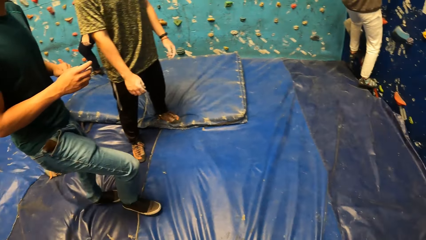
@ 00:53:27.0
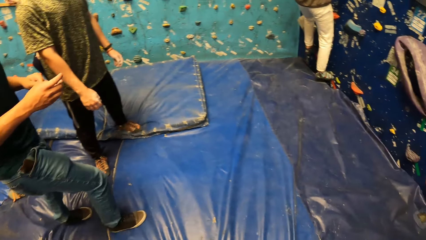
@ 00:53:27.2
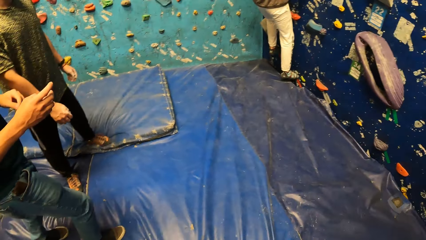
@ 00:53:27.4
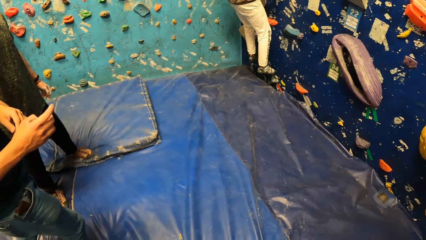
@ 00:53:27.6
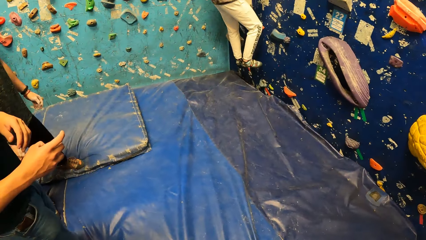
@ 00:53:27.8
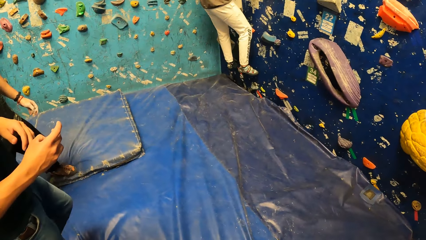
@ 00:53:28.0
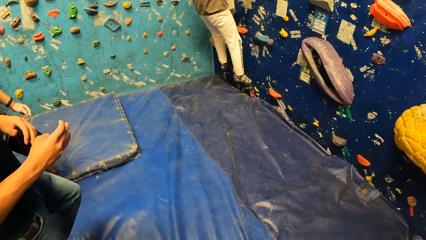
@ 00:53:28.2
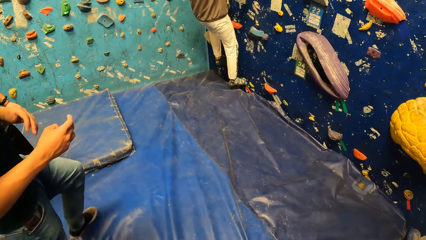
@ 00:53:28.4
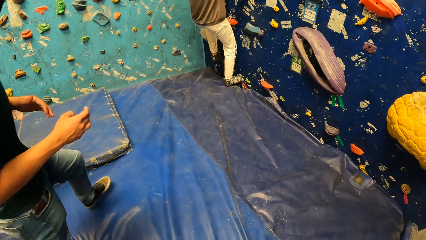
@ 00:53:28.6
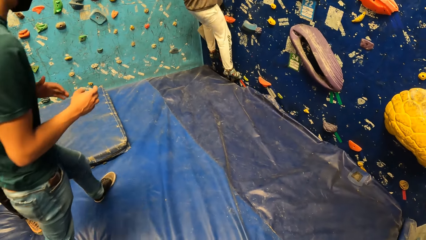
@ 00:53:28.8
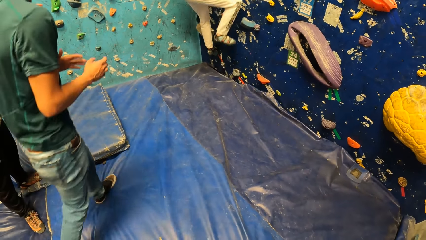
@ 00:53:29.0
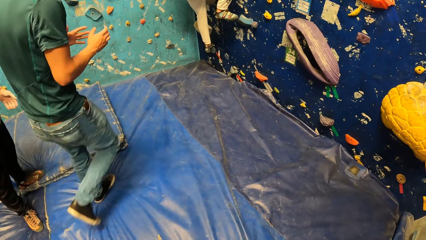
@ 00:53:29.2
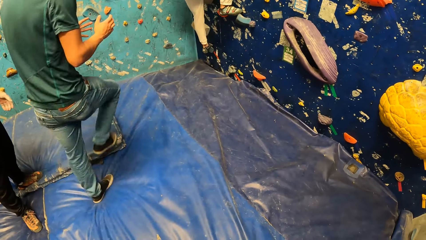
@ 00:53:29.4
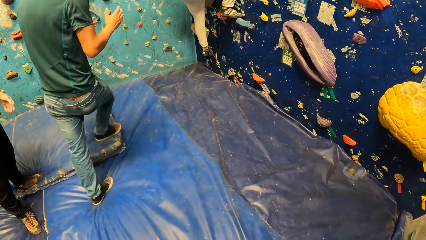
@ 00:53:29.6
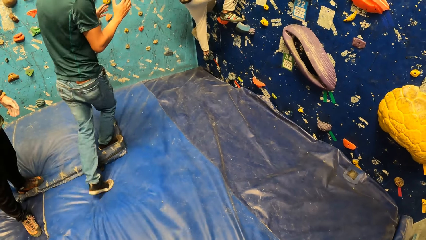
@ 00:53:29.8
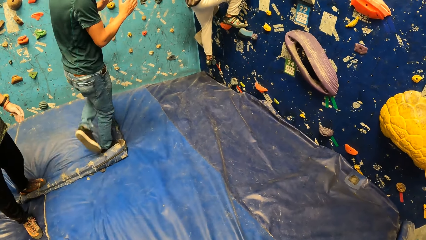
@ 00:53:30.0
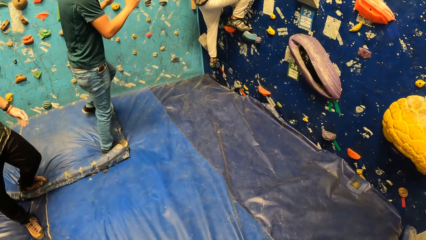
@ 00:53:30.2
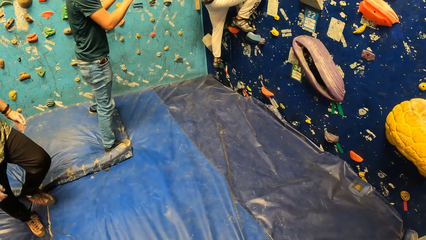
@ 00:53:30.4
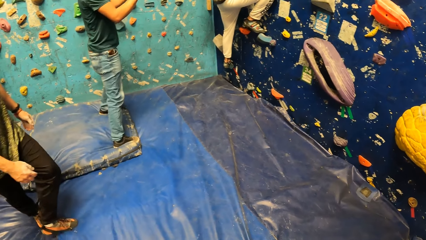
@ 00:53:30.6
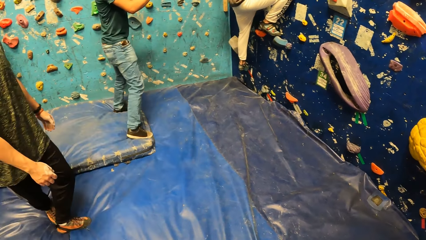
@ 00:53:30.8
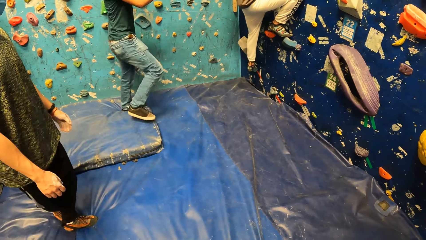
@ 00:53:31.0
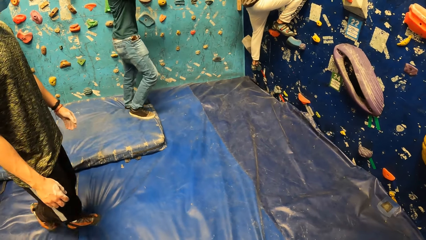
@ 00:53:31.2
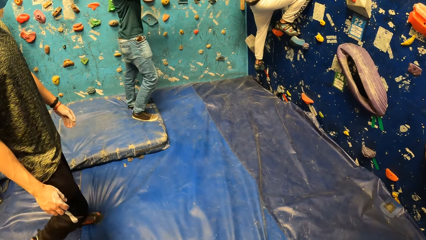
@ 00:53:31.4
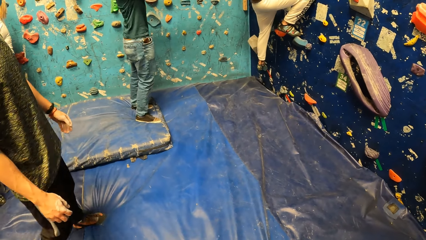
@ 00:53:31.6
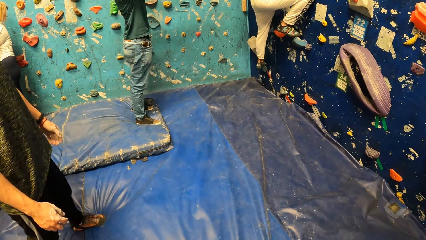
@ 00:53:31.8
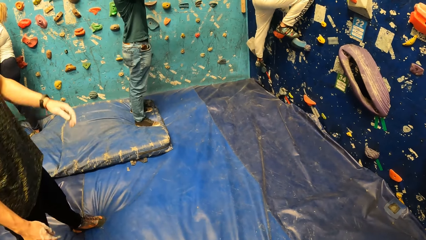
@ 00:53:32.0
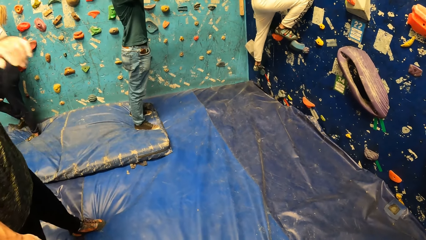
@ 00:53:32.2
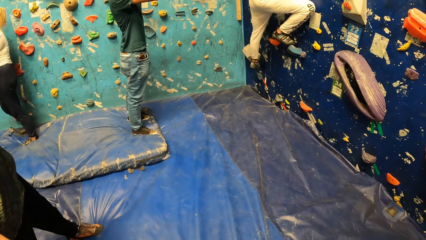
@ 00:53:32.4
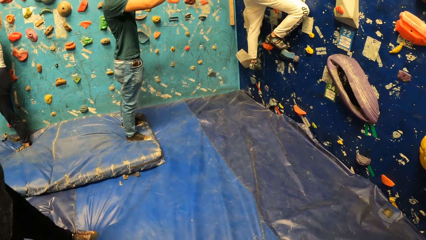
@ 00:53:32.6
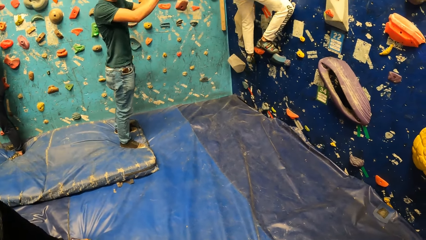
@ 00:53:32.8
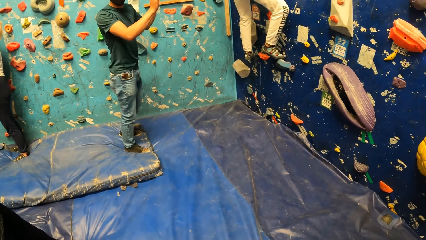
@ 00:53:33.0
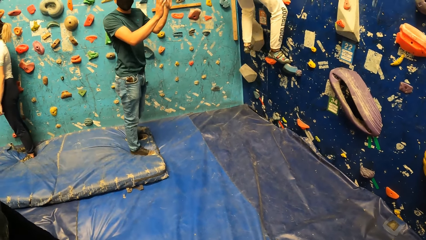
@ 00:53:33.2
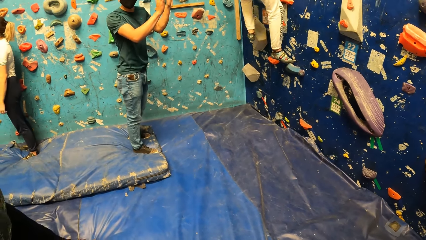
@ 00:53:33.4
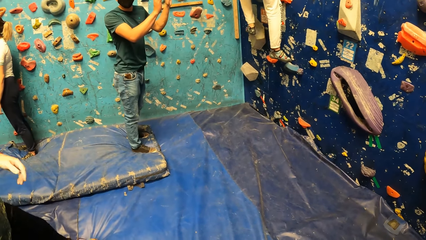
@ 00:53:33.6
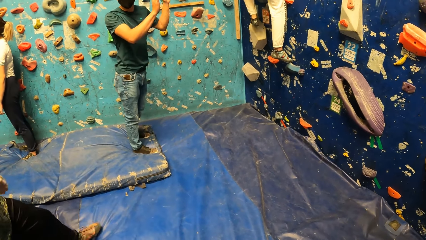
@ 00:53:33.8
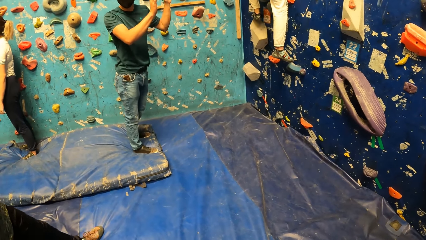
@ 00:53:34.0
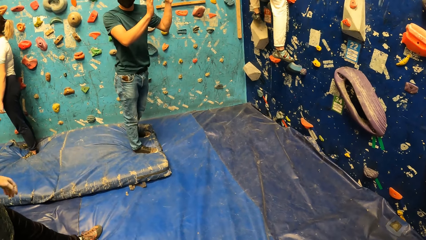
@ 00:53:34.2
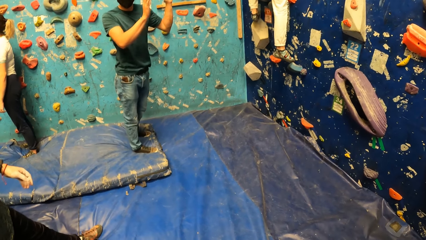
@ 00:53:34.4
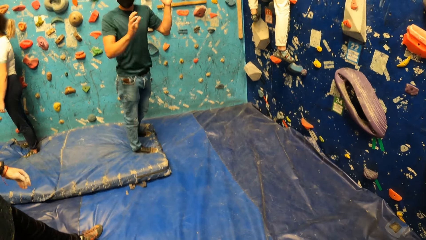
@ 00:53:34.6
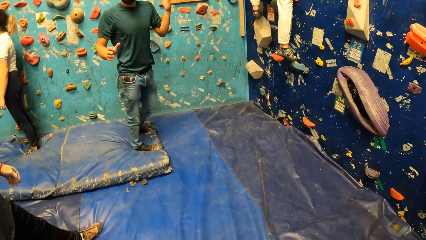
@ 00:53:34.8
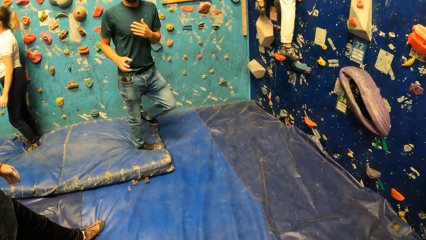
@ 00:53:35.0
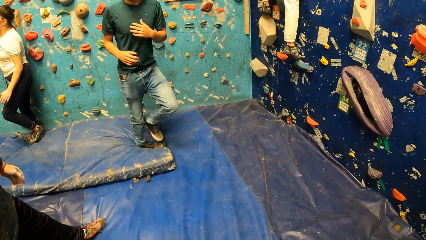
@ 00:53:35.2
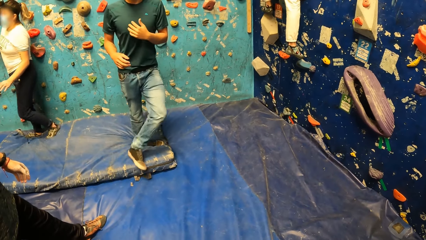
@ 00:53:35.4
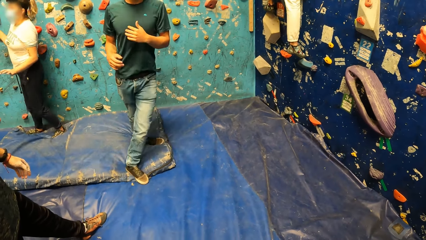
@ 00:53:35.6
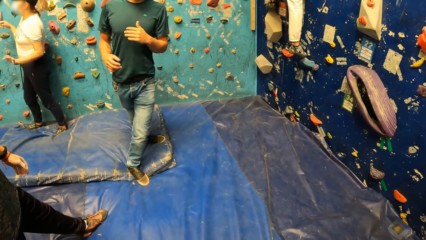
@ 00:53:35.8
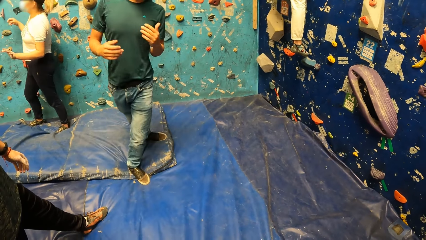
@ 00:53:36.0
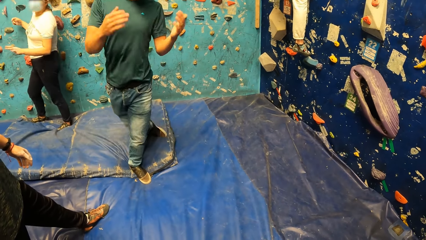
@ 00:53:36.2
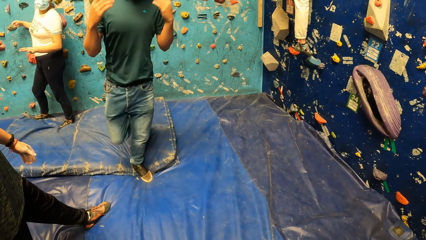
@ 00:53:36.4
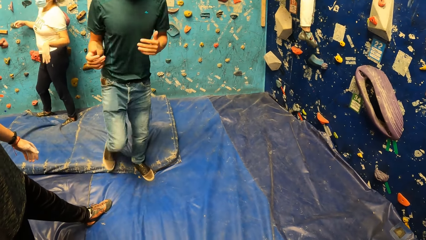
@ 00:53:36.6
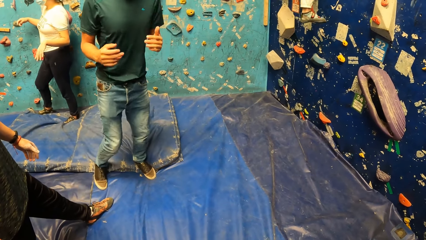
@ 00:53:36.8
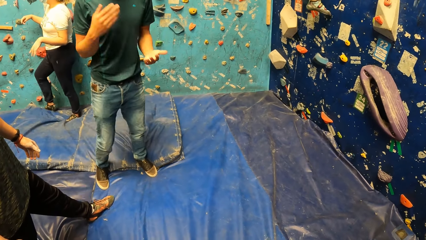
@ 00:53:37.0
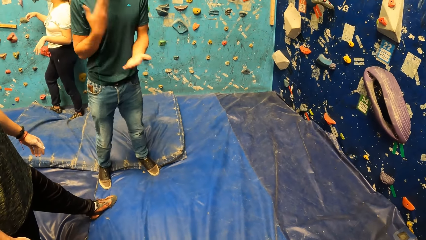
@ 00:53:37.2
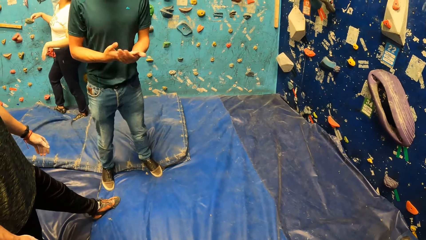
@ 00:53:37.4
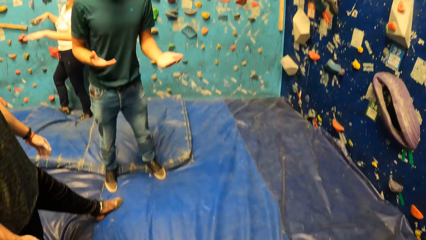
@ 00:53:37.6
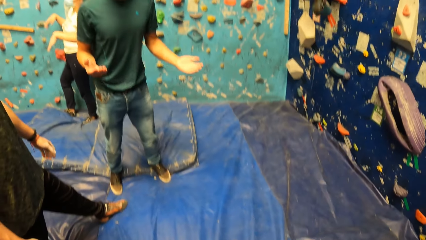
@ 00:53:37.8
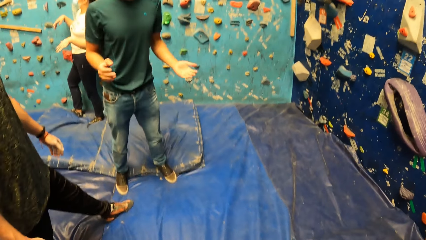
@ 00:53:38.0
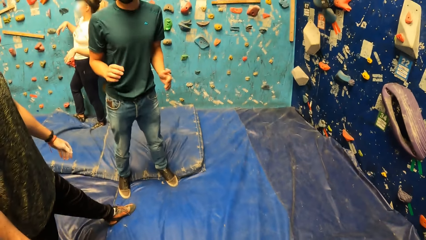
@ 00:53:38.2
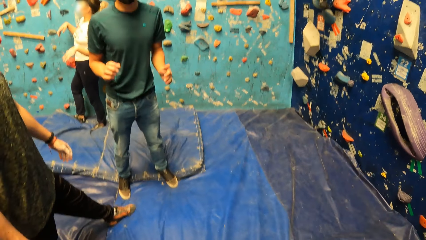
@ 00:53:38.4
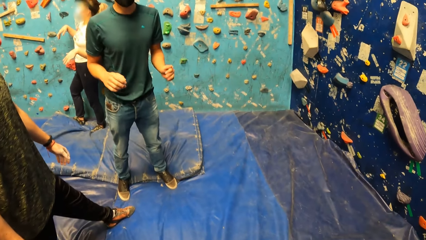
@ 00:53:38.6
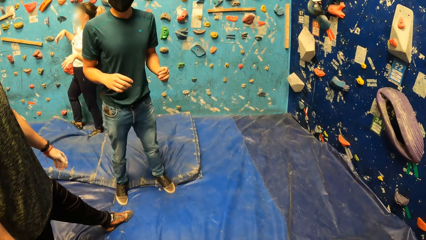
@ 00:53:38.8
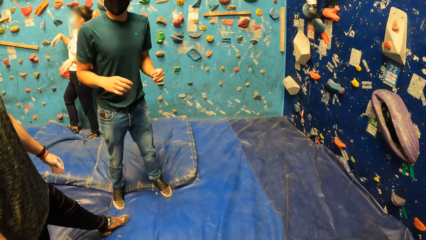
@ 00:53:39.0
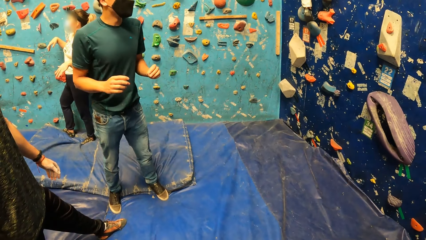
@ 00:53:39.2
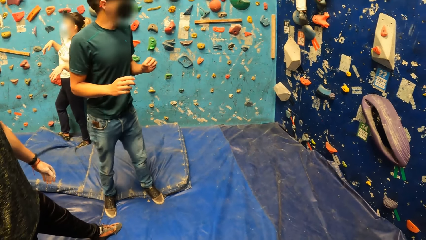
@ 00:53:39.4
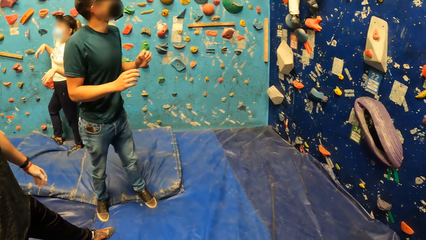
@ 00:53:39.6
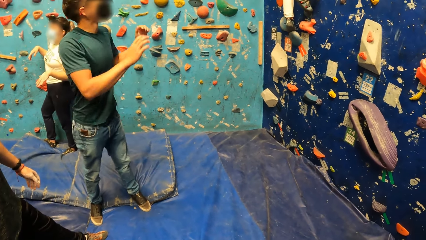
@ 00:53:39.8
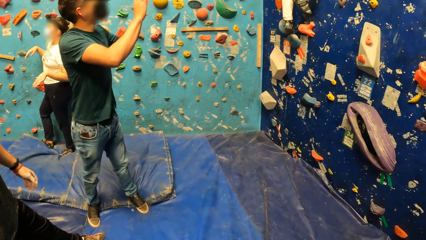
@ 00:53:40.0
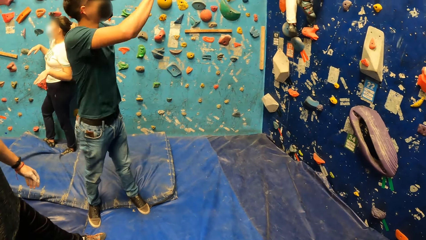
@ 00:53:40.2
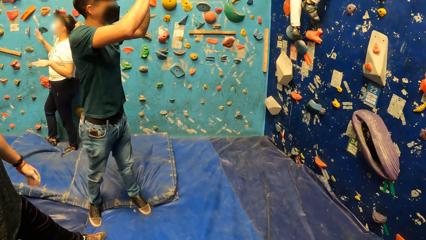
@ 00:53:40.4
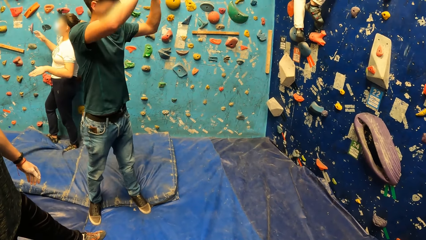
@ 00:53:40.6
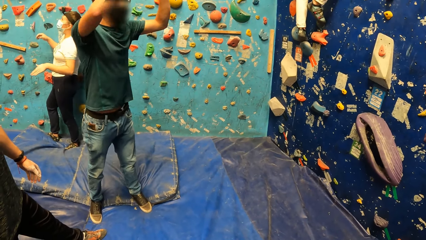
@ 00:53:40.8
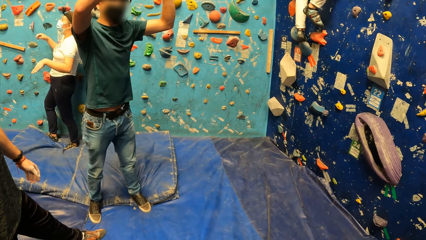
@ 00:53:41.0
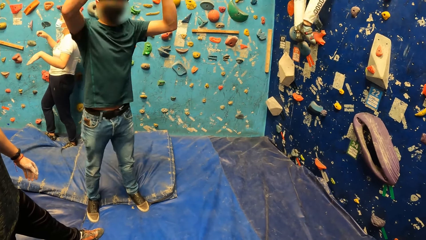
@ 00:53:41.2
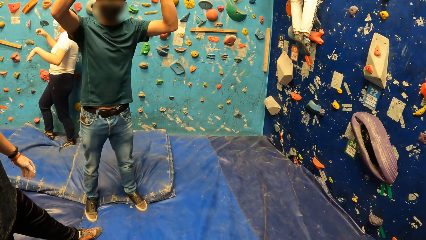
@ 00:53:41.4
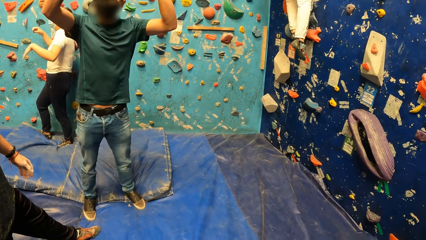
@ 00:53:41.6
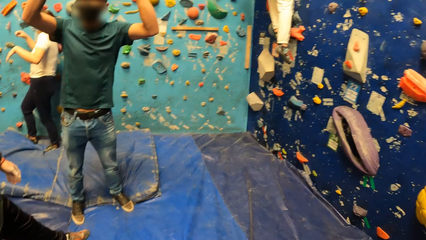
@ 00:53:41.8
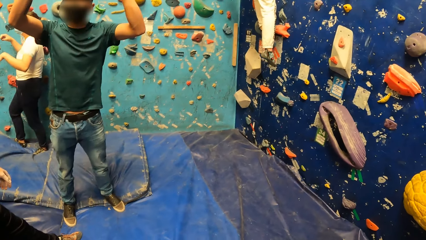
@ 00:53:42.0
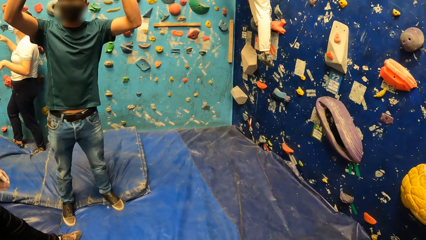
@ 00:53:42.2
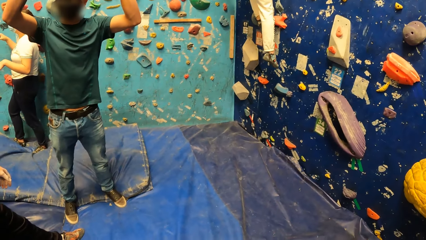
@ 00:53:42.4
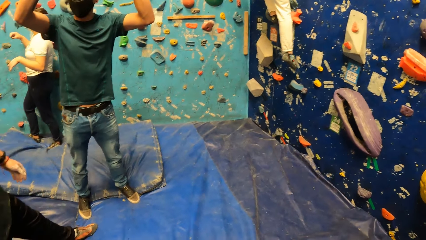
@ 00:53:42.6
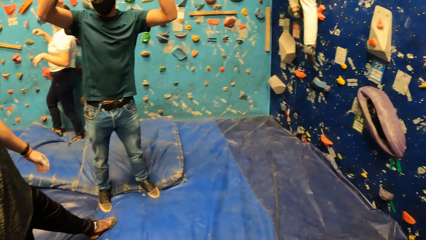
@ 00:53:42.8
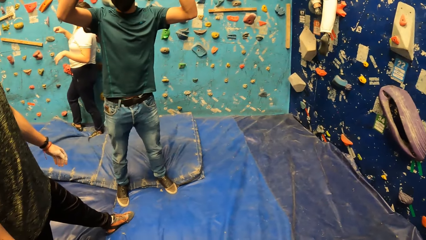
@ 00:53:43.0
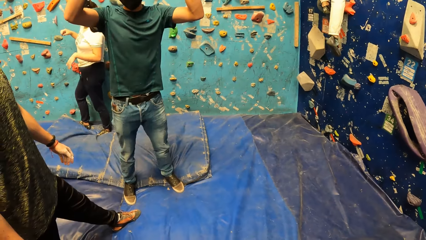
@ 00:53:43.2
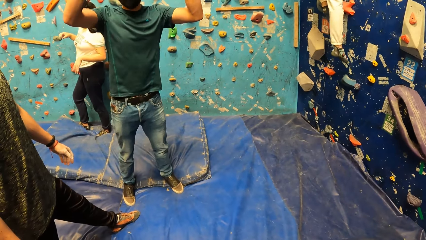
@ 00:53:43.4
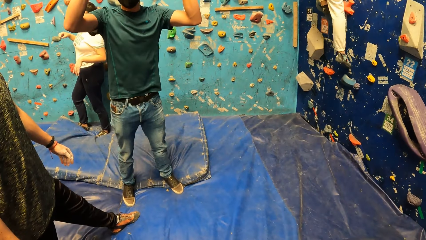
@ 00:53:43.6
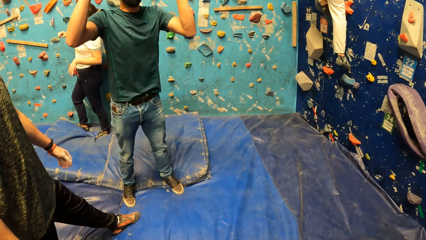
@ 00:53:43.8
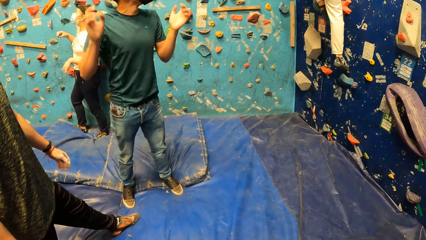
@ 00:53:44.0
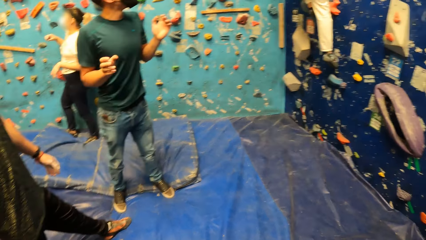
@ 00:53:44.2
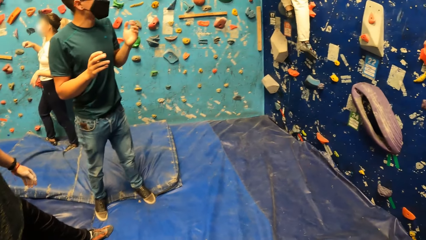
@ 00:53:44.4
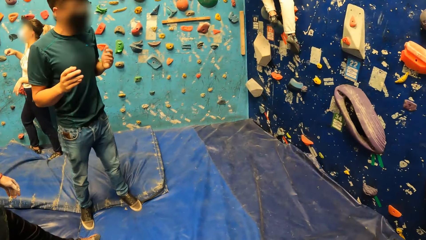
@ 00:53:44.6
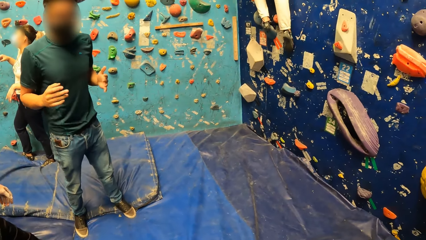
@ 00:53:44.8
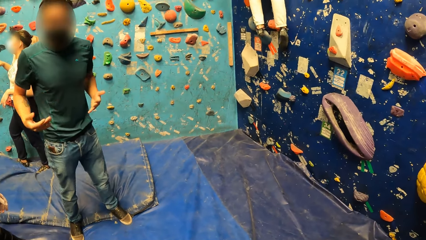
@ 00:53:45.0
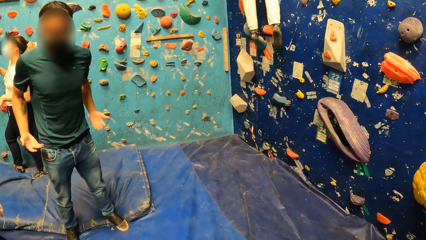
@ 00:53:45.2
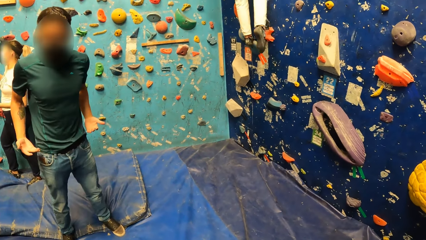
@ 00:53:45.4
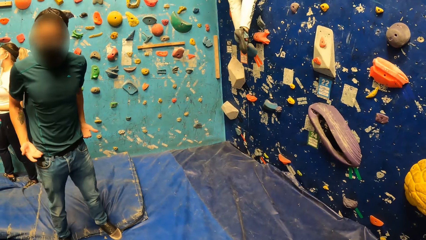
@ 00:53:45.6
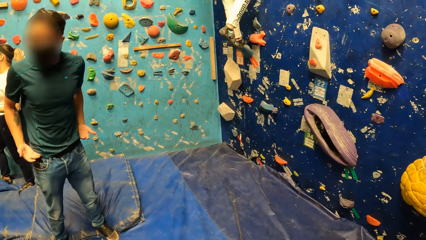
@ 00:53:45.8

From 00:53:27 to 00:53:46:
A man lifts his right leg from the foothold on the wall. The man places his left leg on the foothold on the wall. The man lifts his right leg from the foothold on the wall. The man places his right leg on the foothold on the wall. The man lifts his left leg from the foothold on the wall. The man places his left leg on the foothold on the wall. The man lifts his right leg from the foothold on the wall. The man does hand movements. The camera wearer looks around the climbing area. The man lifts his right leg from the wall. The man touches the wall with his right leg.
